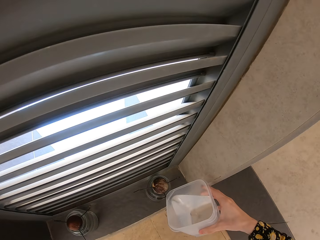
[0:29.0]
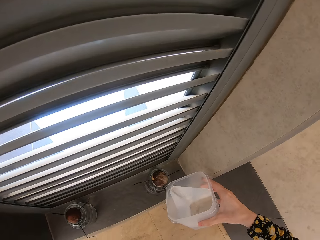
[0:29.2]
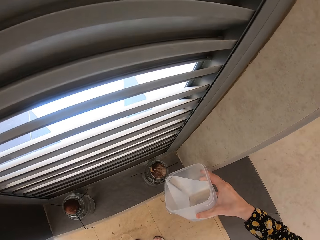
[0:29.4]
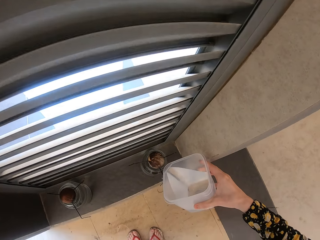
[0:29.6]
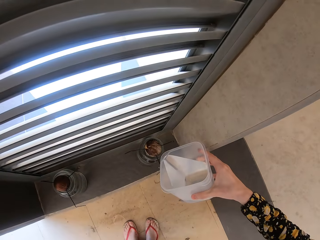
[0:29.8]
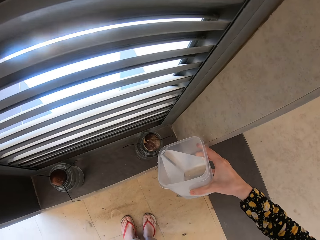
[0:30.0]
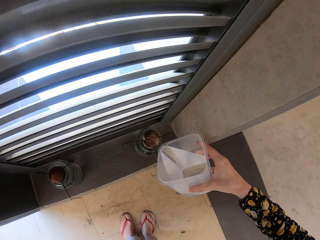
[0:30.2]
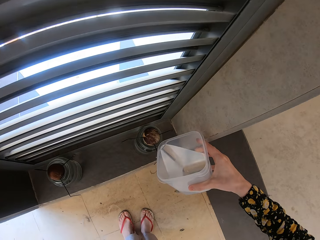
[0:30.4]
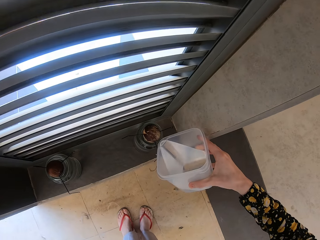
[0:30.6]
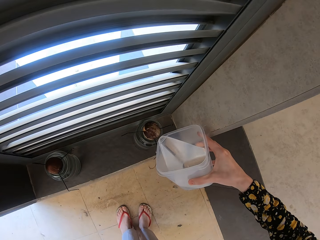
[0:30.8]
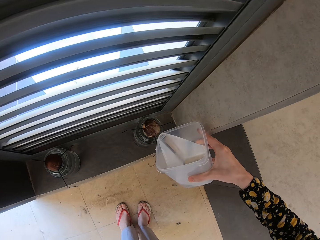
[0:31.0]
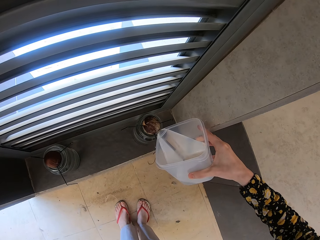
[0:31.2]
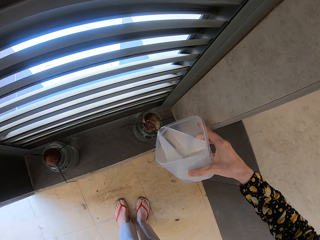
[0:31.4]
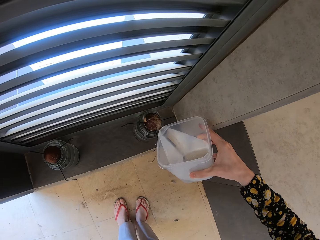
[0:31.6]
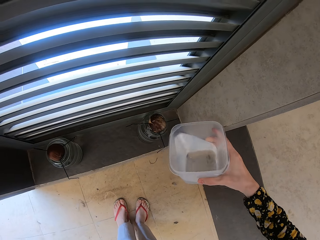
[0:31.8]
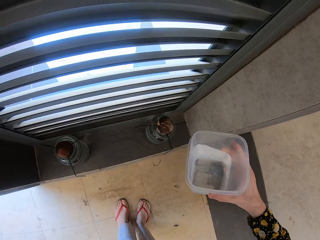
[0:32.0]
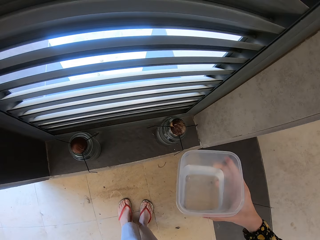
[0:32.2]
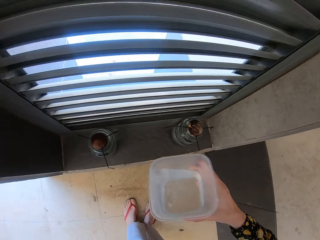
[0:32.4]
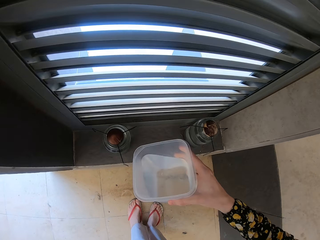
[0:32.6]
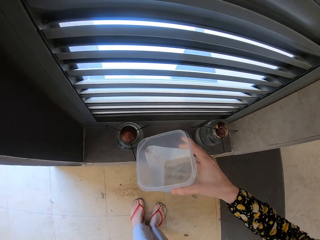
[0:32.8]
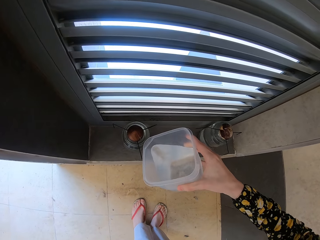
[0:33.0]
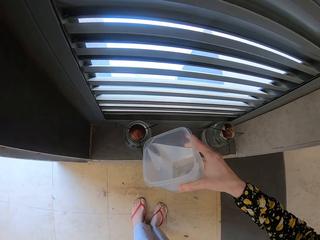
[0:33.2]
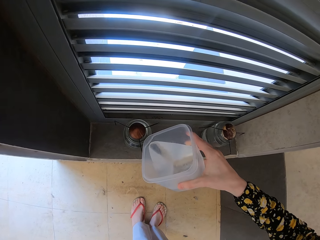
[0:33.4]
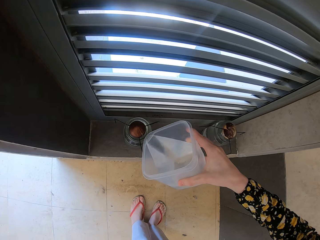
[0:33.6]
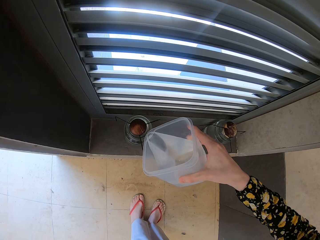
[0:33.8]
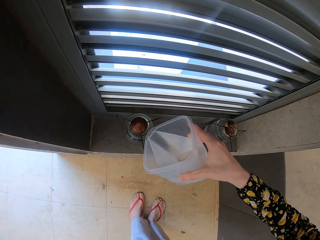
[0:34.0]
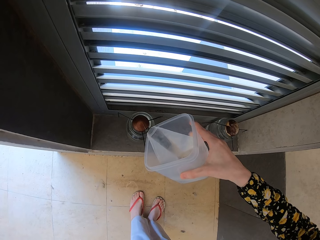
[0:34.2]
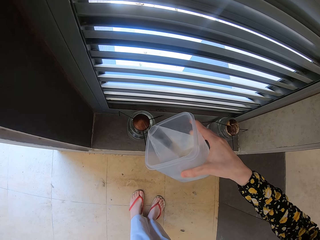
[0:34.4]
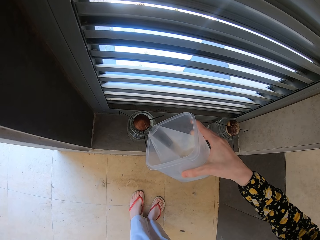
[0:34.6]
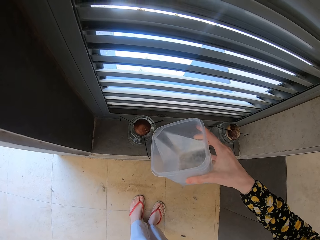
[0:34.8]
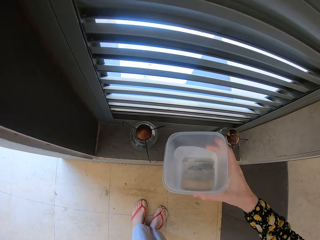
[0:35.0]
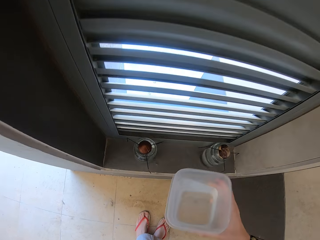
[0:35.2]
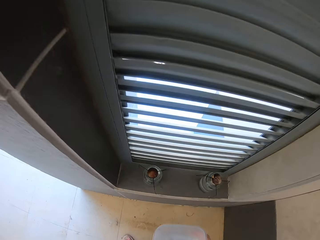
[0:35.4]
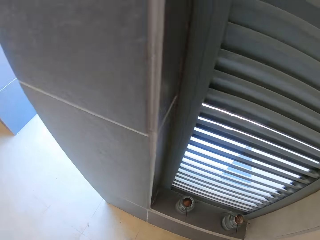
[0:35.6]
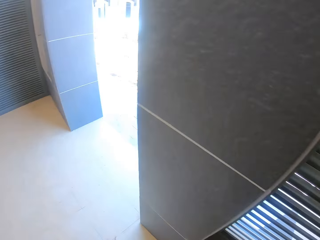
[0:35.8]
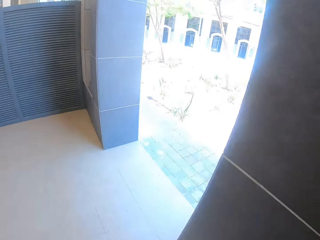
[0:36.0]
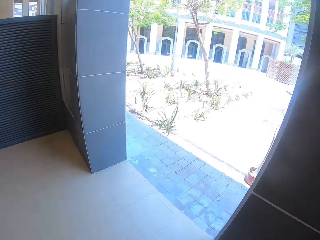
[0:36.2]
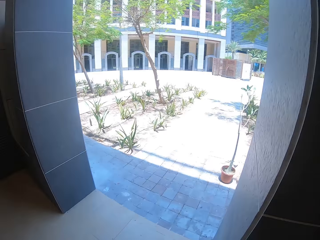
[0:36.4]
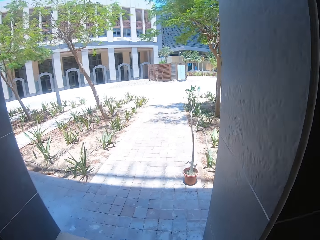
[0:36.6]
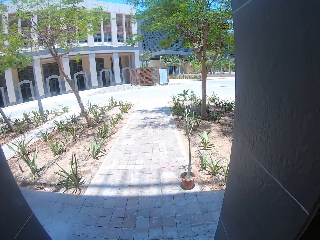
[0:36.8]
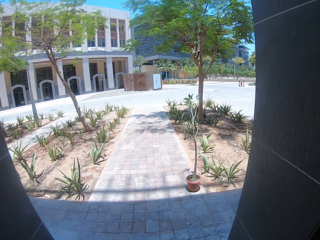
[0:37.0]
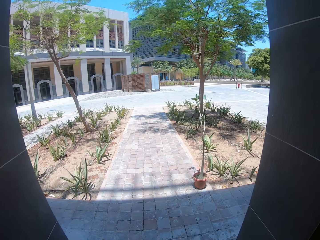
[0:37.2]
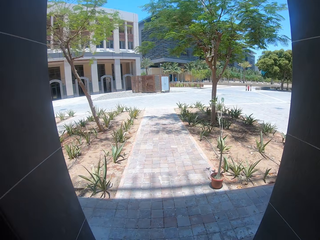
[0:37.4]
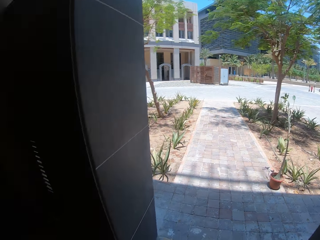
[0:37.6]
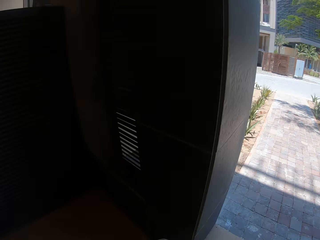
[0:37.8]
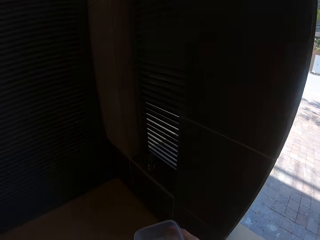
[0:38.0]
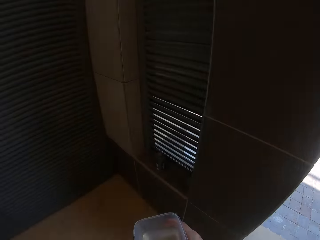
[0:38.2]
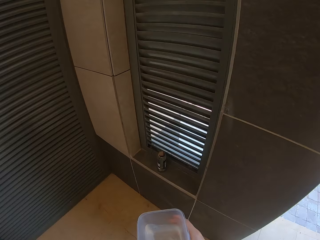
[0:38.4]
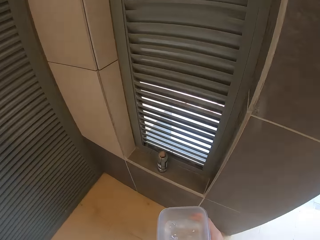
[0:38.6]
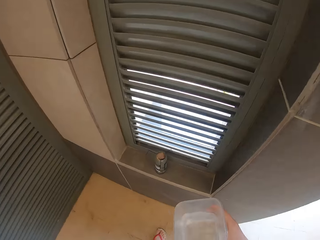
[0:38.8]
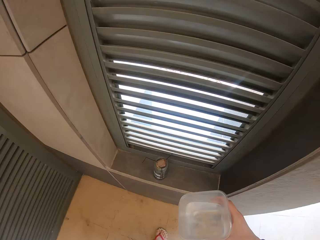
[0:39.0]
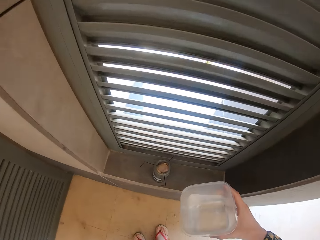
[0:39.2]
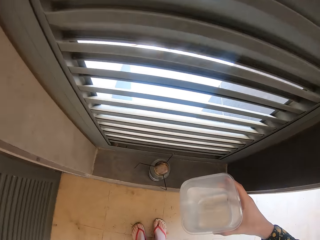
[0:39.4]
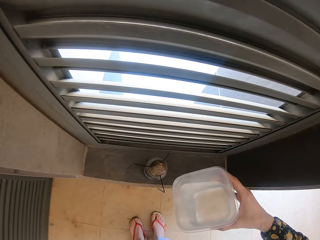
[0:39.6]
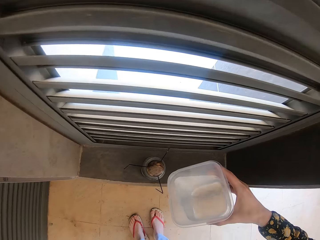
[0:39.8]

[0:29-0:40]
The camera wearer pours water in the container. They pour water to the flowers. They pour water in the container again. They walk to the other side of the room.

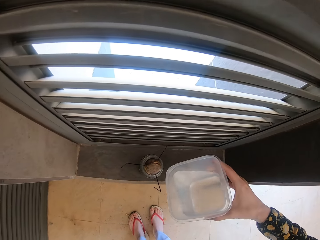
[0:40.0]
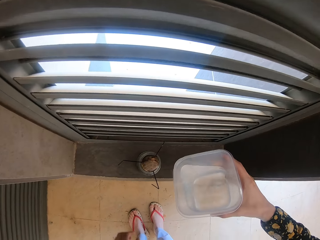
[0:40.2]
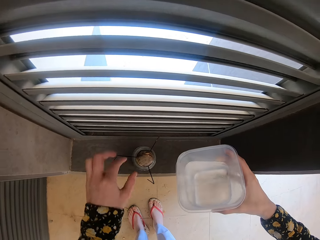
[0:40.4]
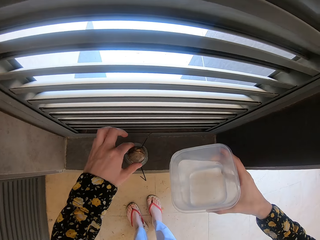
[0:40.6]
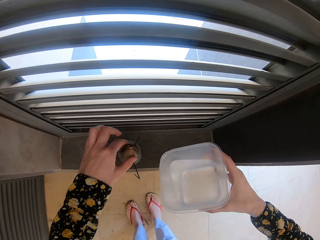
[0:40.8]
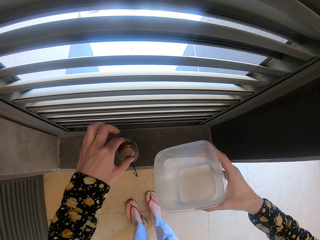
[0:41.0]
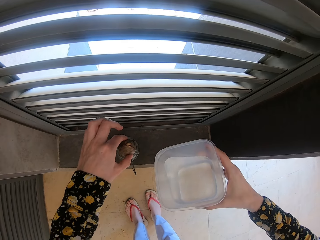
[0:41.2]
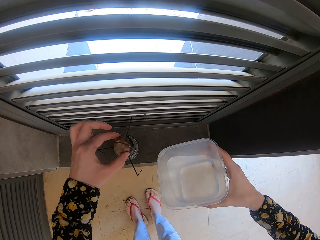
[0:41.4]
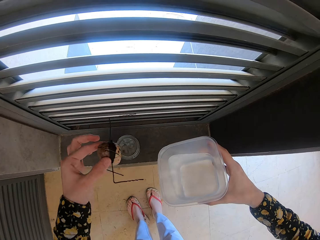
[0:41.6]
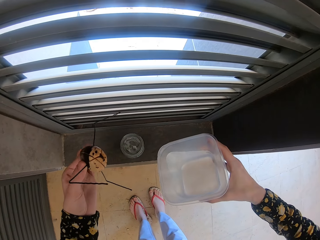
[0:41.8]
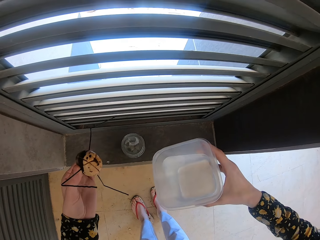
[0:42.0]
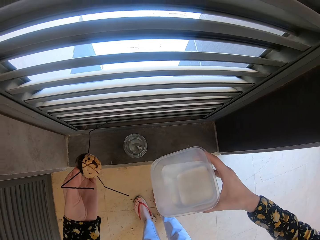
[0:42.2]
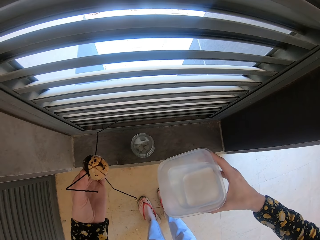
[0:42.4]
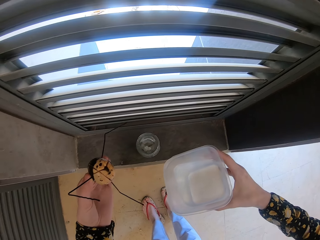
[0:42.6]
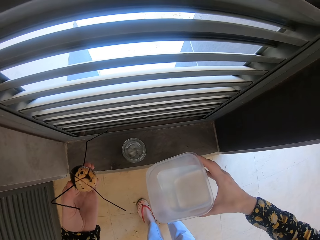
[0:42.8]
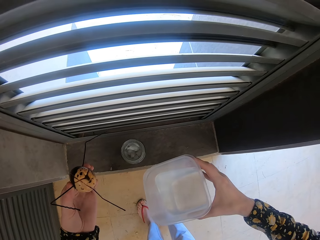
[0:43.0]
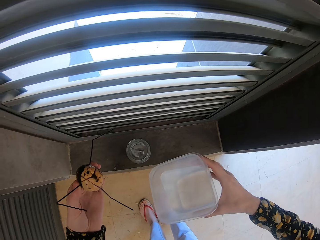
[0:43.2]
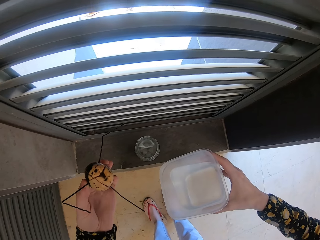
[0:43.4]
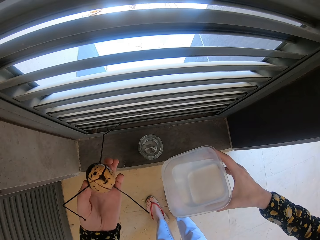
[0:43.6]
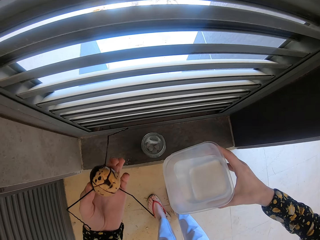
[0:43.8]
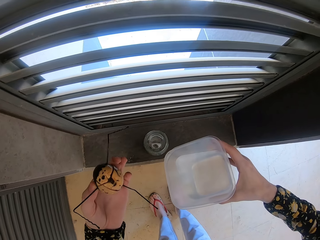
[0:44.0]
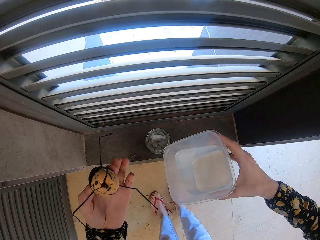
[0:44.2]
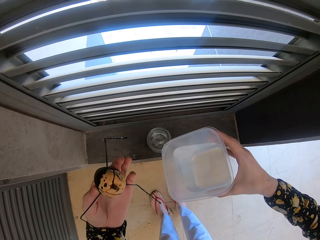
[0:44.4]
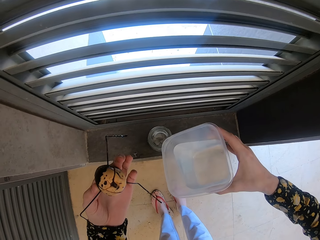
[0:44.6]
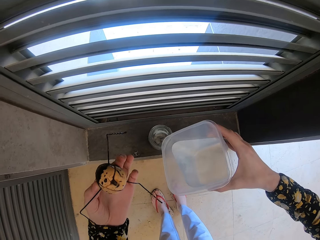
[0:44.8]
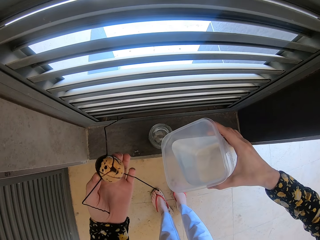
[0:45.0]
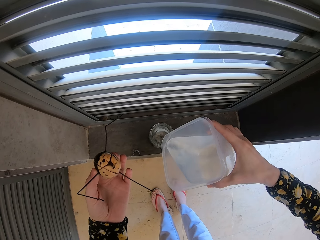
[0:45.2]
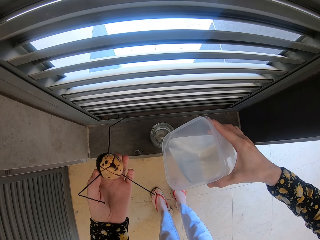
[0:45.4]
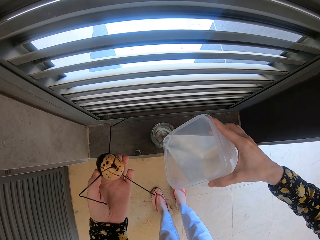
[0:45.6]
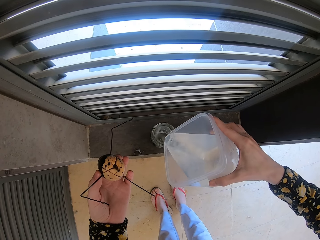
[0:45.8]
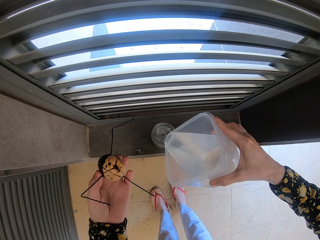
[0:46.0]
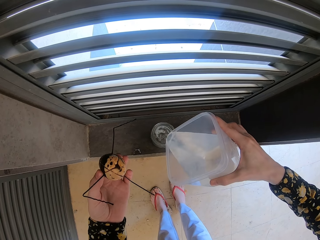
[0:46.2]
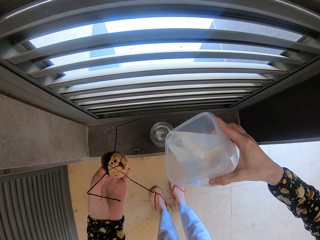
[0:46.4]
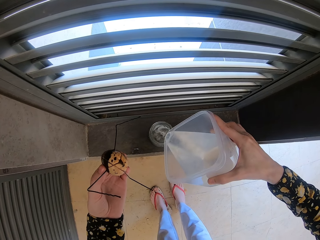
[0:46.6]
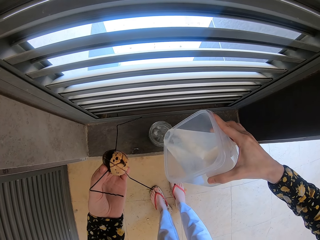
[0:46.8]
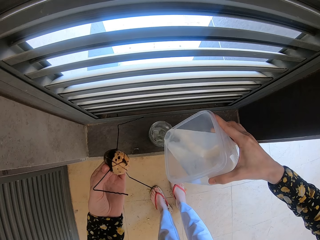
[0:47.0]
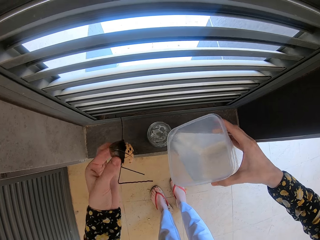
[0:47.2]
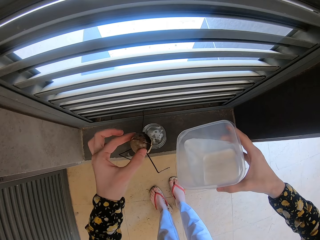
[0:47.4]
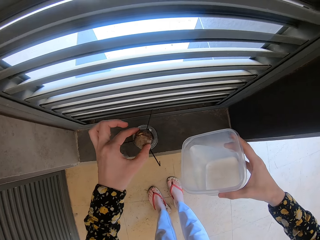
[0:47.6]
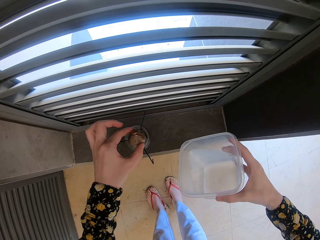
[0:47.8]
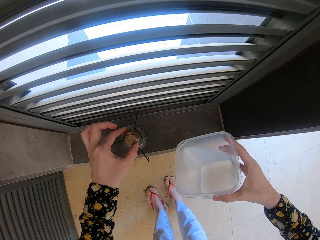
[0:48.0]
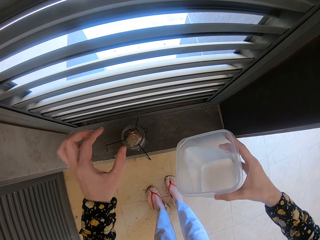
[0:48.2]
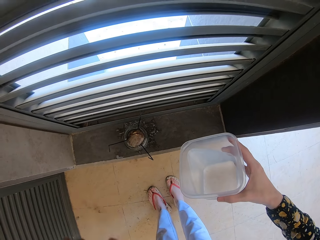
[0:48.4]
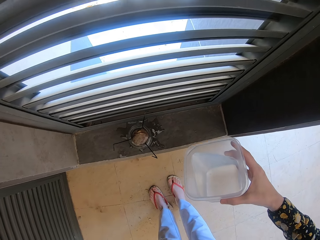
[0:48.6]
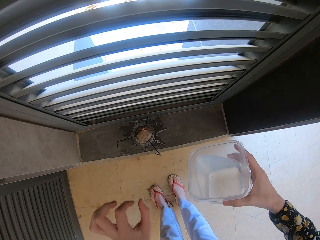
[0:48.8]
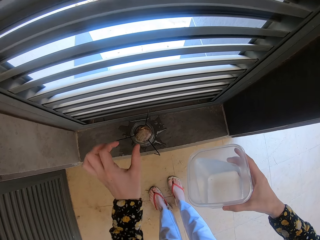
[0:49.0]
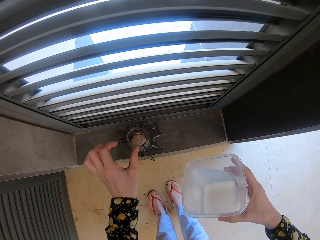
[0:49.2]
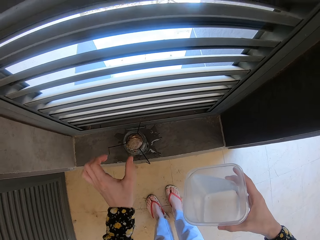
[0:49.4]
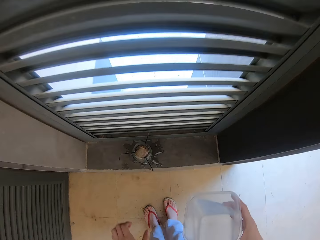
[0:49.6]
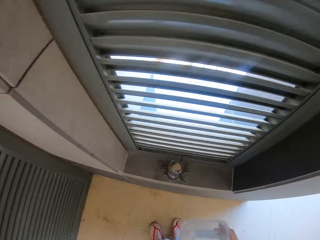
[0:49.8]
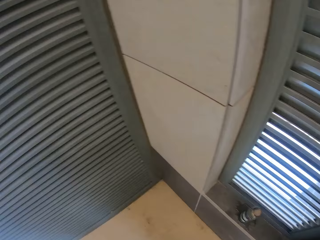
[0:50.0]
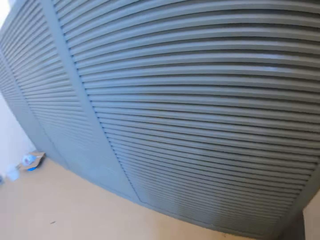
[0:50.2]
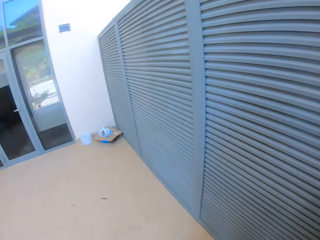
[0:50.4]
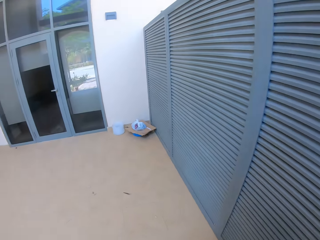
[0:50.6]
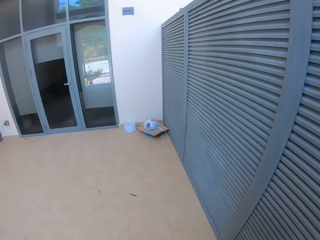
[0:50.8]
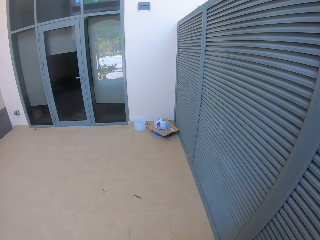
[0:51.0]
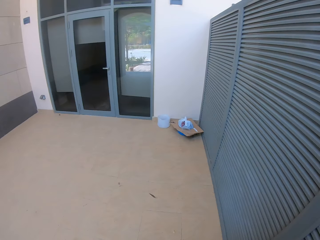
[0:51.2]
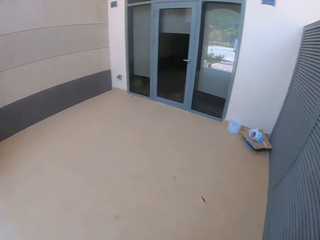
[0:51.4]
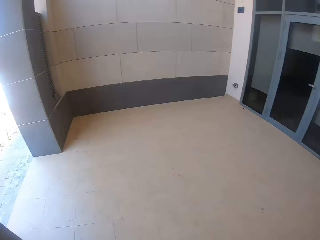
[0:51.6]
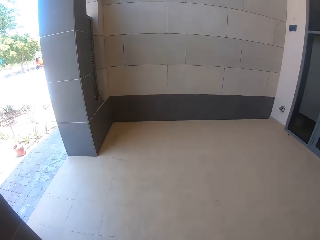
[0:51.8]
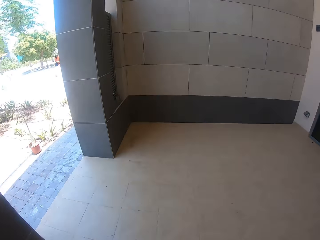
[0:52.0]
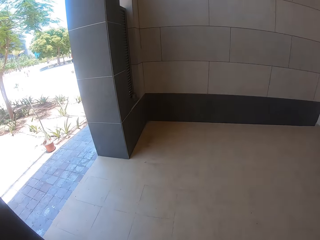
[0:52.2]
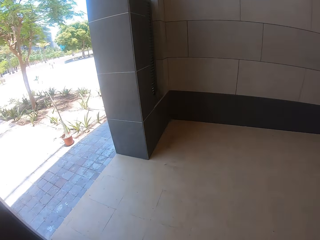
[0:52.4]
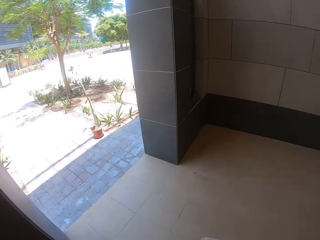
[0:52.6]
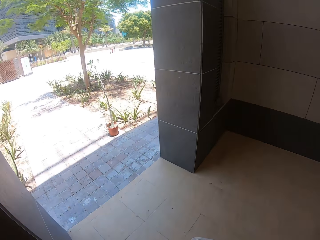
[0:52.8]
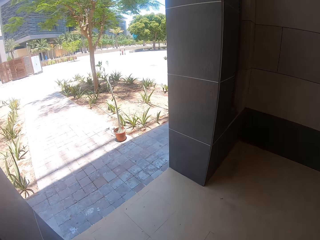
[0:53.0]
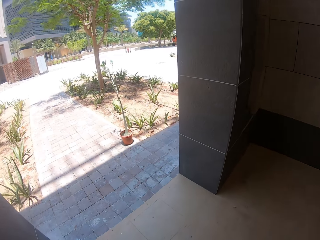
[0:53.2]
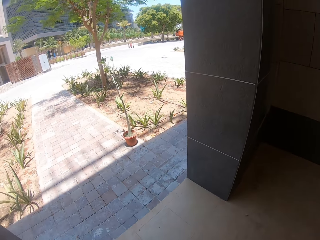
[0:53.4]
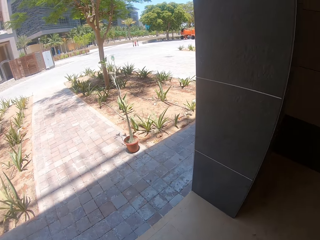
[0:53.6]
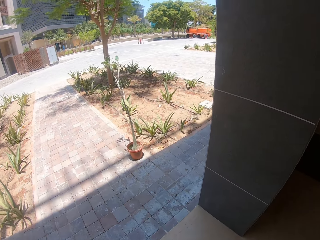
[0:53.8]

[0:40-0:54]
The camera wearer removes the container cover. They look inside the container. They pour water in the container. They cover the container. They walk away from the window frame.
